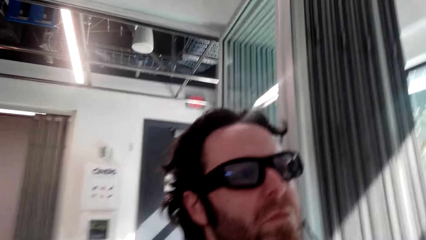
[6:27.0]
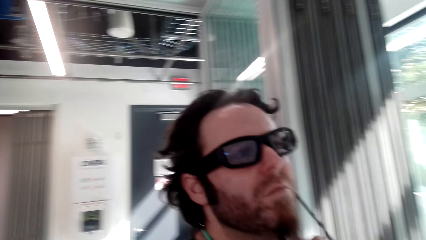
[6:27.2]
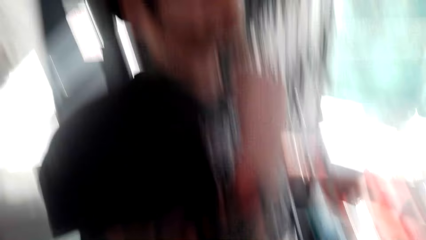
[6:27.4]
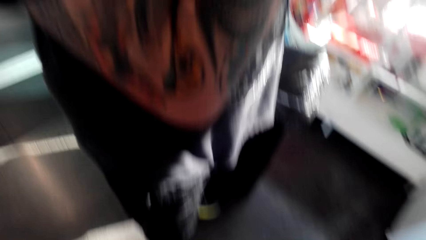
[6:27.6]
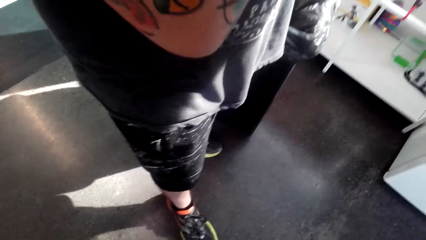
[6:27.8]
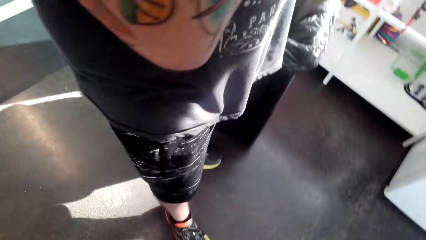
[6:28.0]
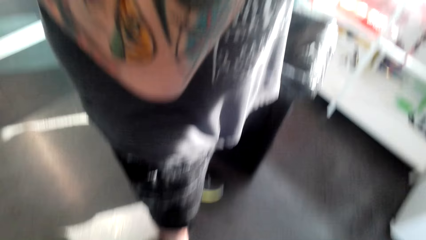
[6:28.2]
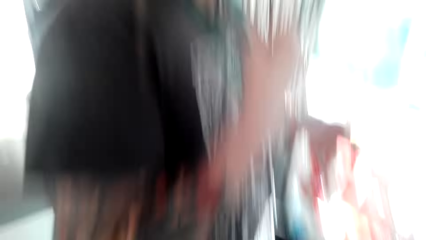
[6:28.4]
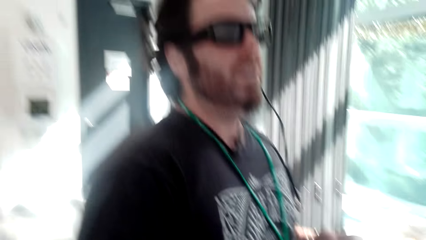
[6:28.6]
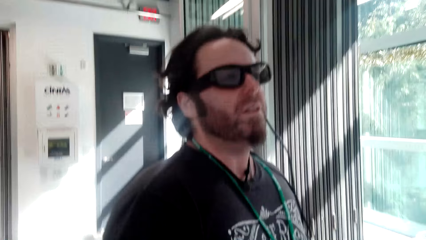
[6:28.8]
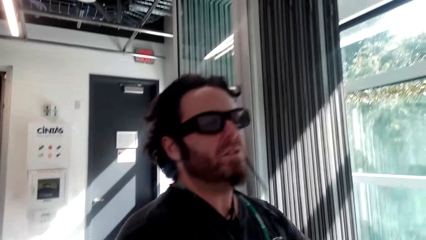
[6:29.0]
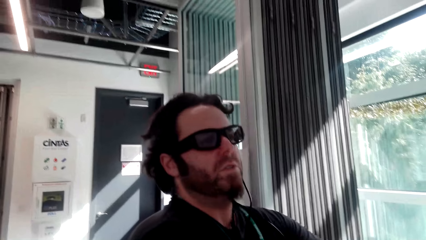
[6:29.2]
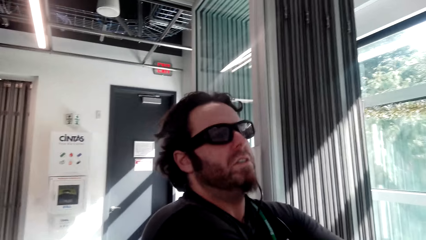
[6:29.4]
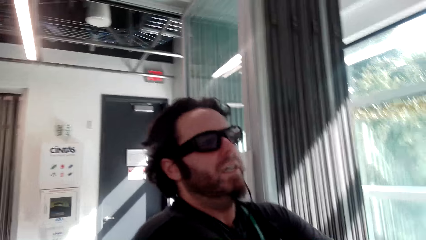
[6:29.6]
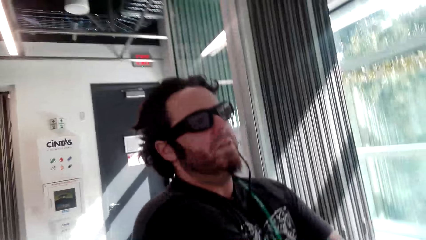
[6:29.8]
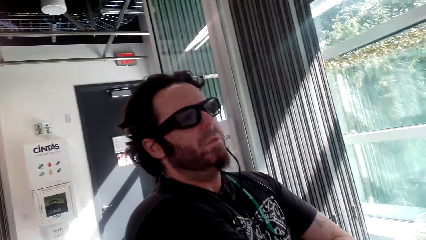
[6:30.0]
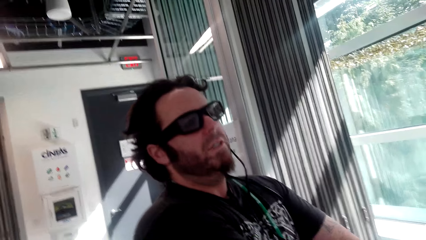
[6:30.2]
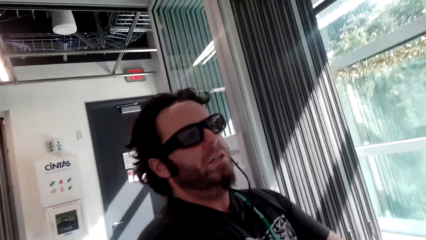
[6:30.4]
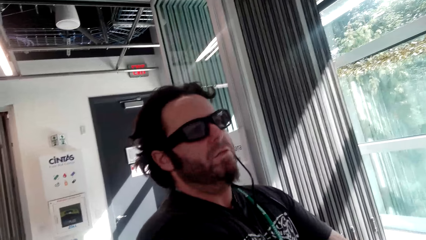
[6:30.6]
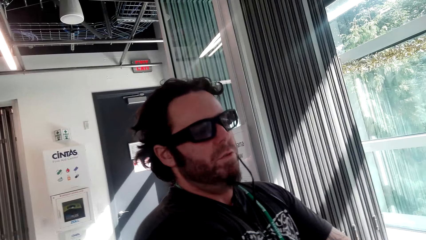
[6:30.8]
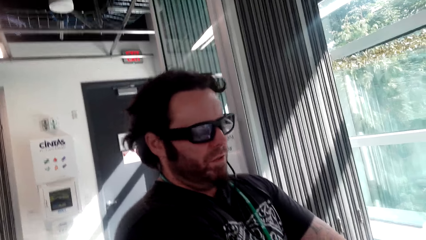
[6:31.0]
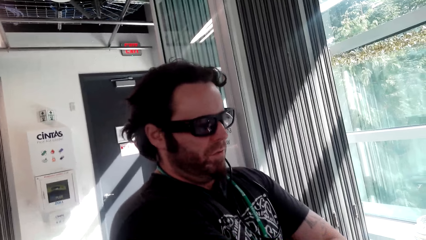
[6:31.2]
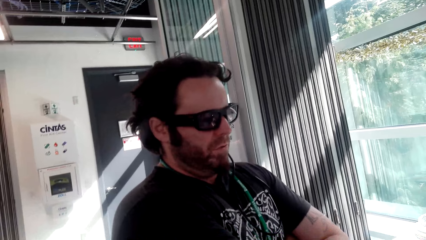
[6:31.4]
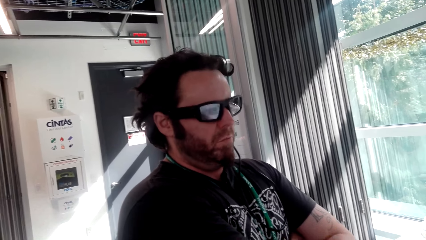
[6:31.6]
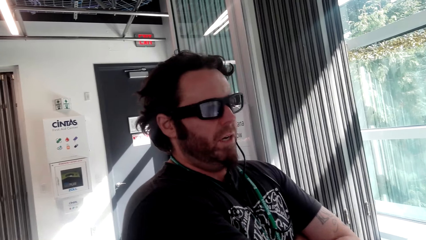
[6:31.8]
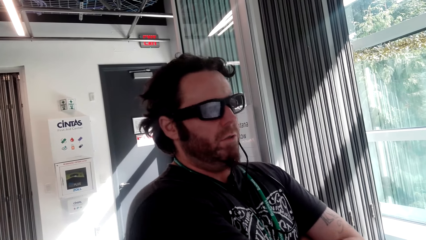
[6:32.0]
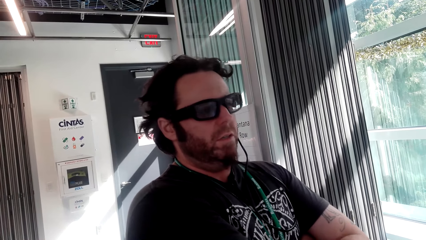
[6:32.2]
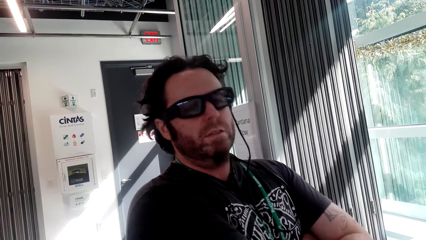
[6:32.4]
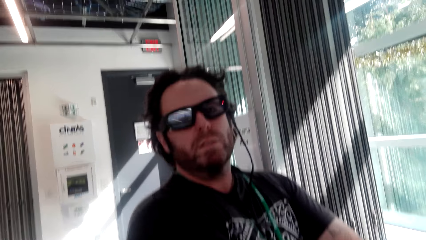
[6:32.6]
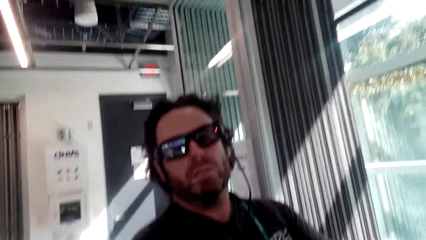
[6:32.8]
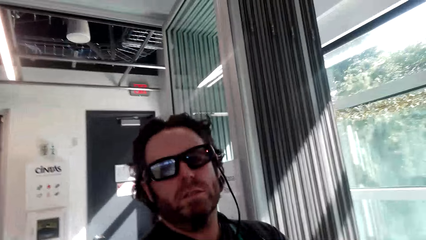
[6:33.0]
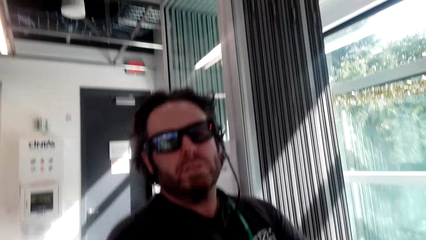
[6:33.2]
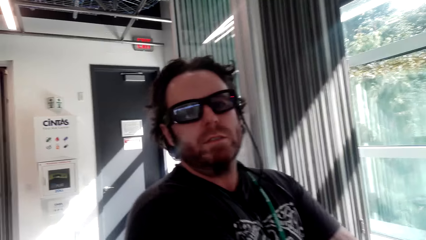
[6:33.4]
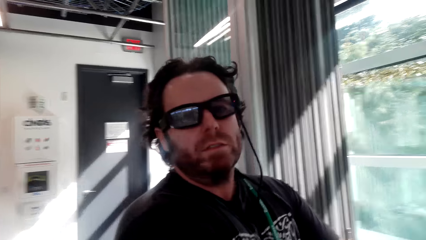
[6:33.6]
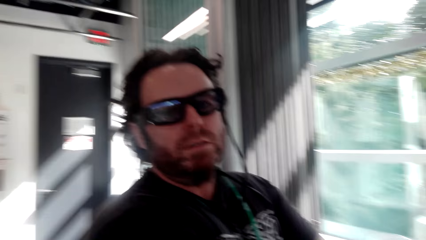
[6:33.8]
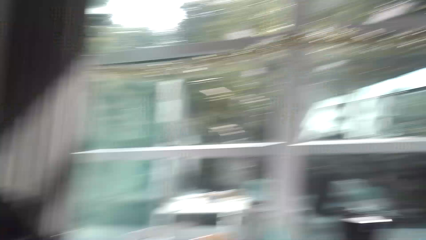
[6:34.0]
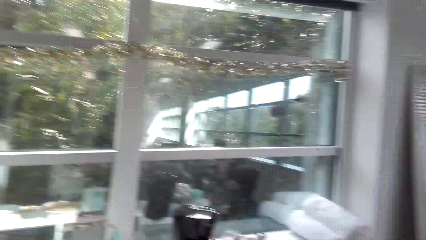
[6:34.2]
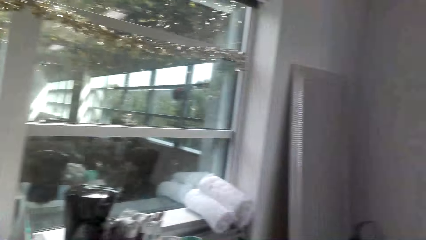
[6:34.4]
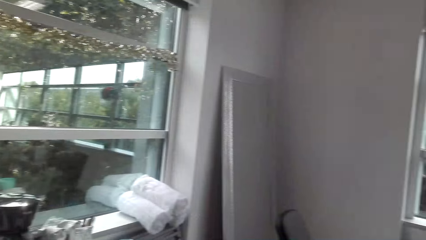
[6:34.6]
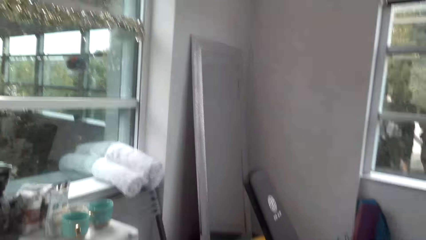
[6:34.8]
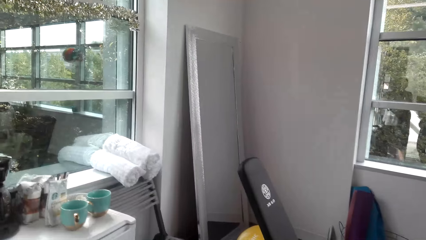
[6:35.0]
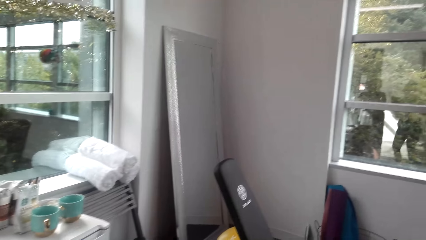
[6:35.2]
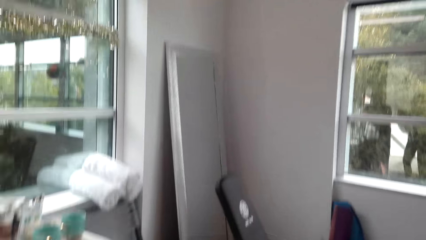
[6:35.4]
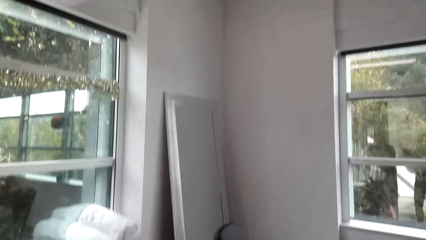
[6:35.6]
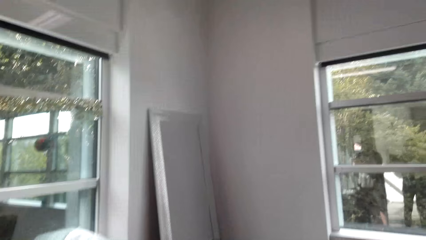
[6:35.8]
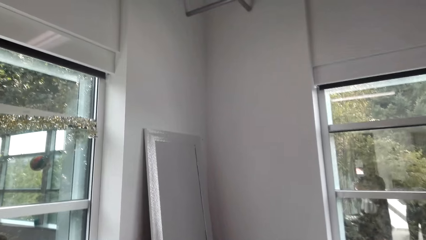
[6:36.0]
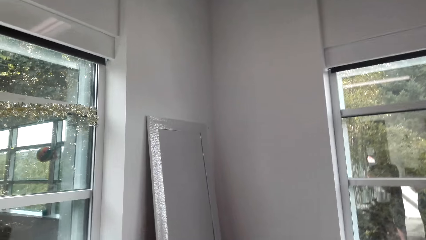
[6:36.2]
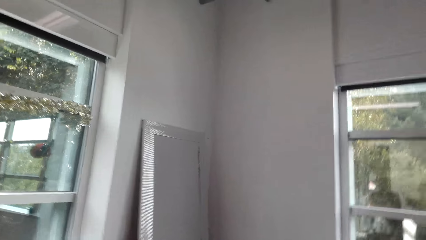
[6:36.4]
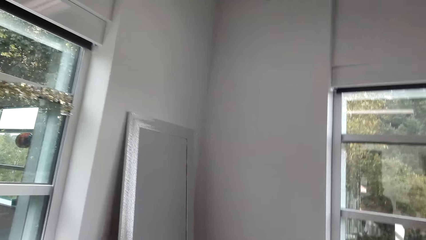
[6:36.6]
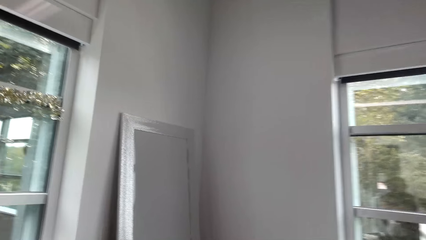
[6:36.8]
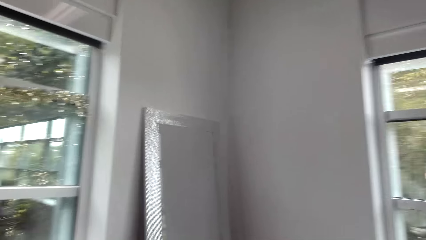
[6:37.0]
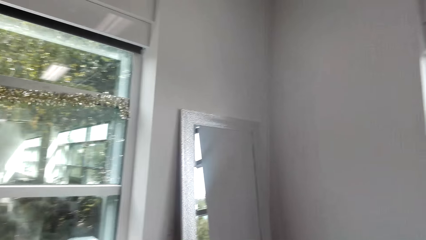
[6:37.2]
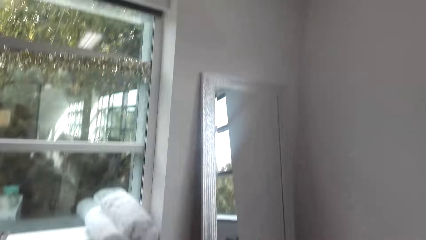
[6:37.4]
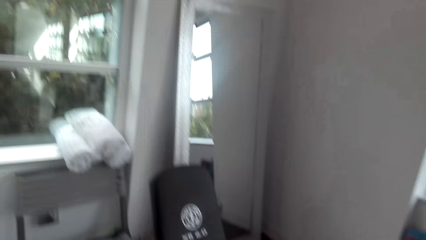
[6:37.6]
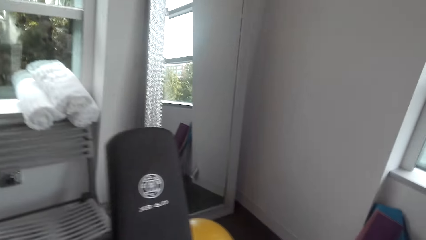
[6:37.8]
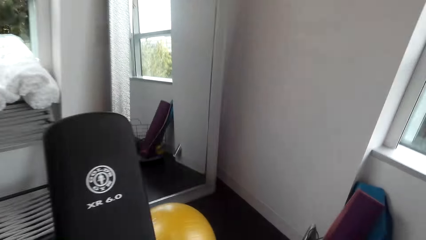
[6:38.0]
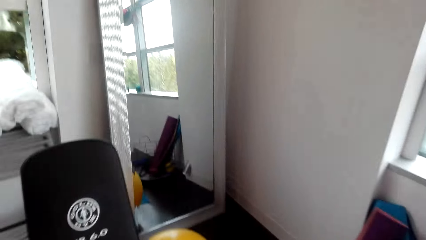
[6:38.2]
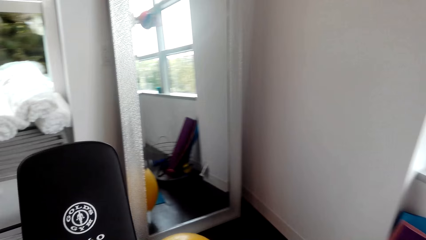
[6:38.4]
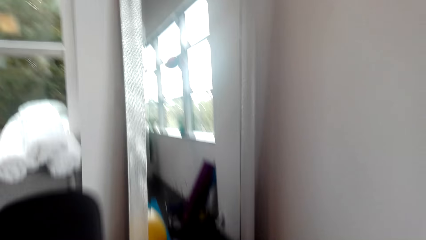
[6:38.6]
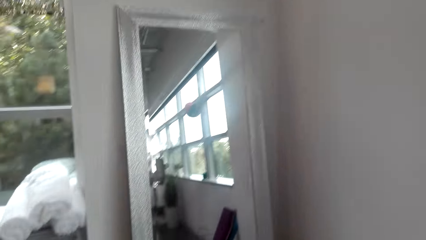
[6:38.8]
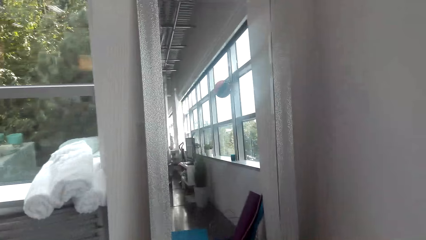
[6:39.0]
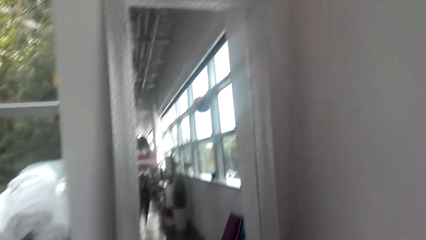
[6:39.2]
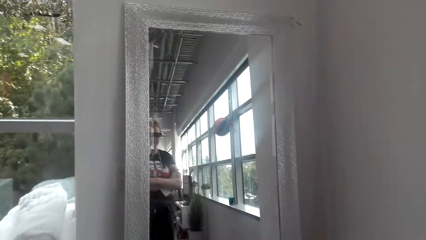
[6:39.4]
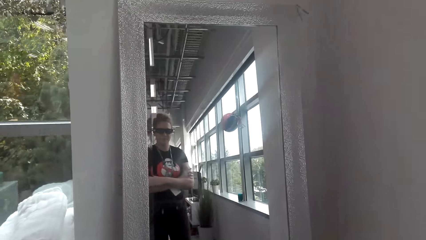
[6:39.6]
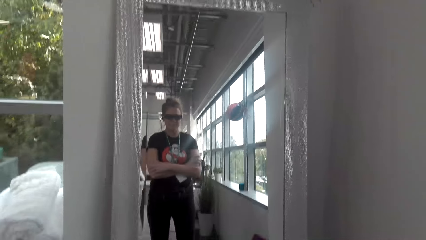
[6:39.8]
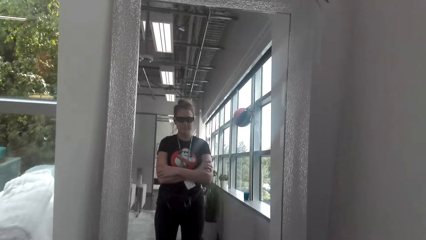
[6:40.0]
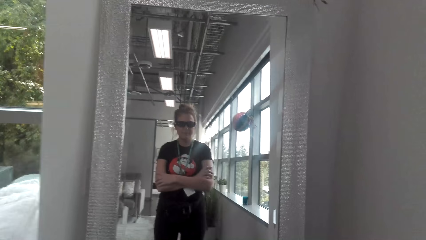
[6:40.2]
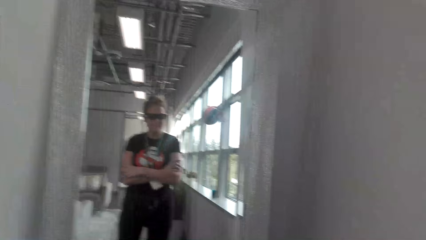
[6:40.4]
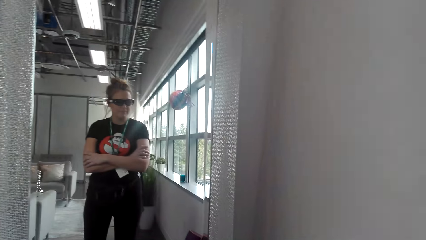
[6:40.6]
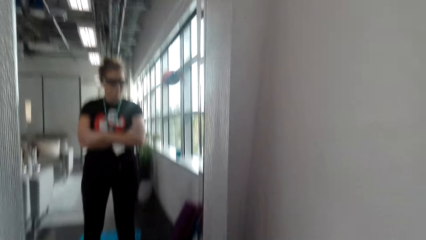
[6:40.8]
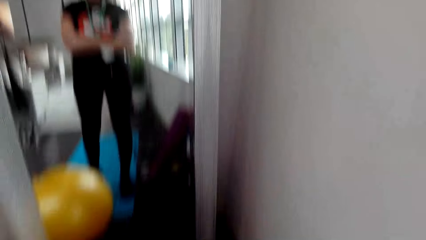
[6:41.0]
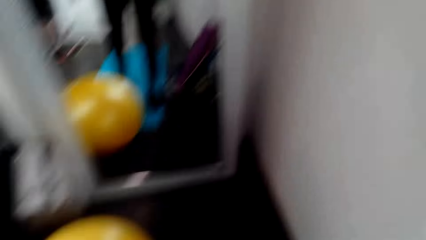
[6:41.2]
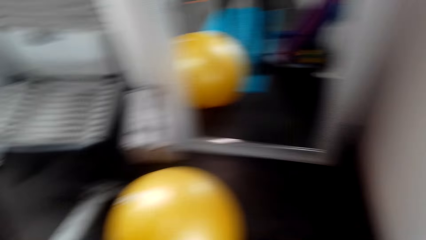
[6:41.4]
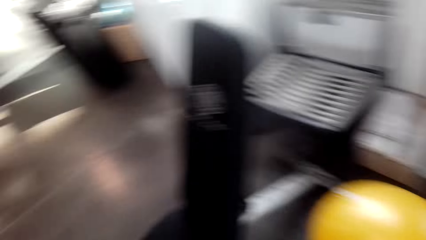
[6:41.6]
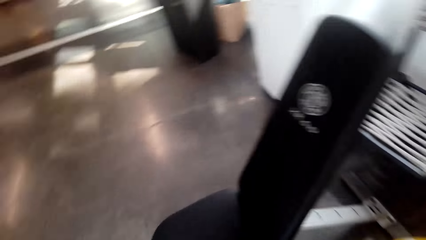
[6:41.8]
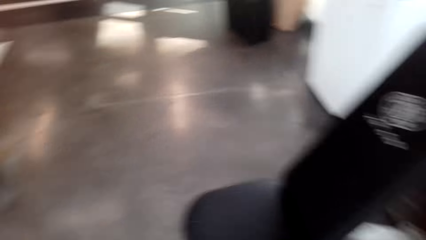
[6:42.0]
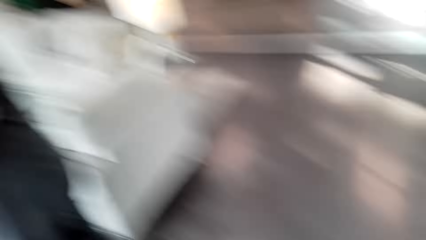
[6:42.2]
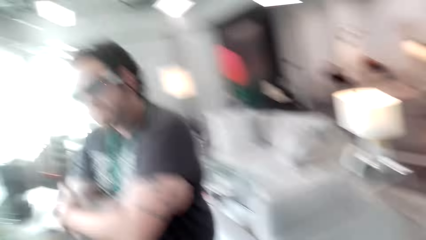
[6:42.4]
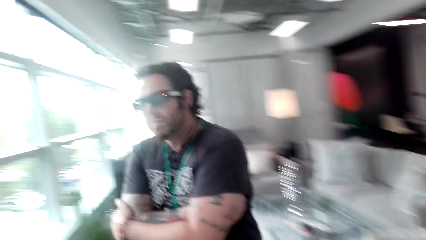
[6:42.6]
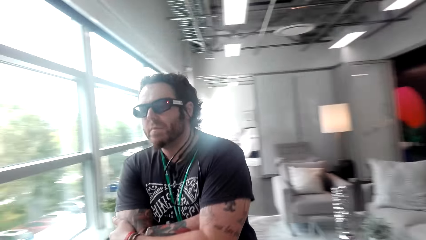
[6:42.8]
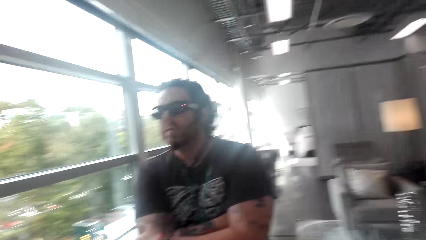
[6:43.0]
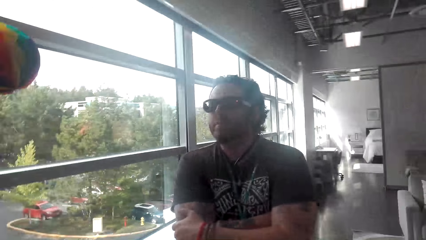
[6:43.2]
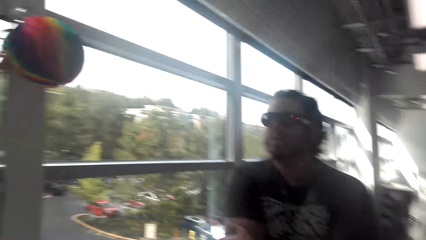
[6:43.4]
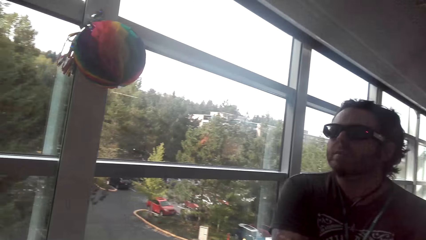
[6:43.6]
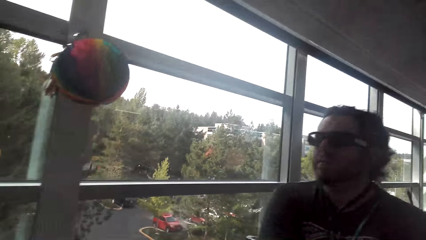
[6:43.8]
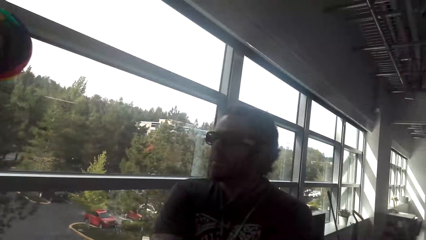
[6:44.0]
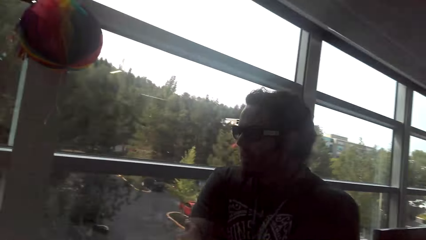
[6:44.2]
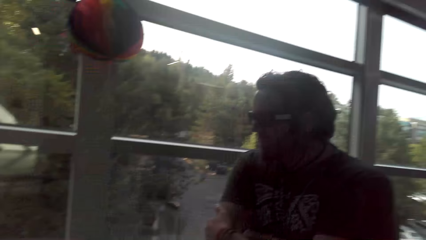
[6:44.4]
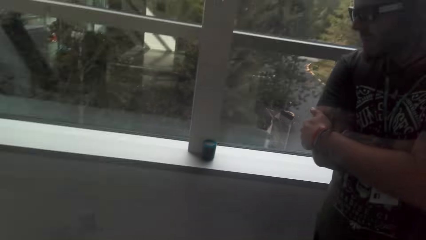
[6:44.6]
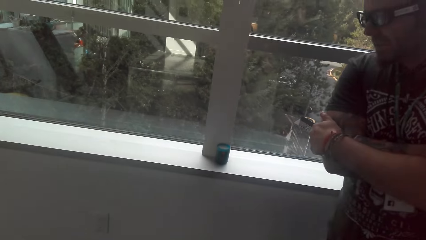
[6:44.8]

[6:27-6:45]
The camera wearer looks down. She looks at the man. She looks around. She moves around. She looks at herself in the mirror. She looks around. She looks at the man.
